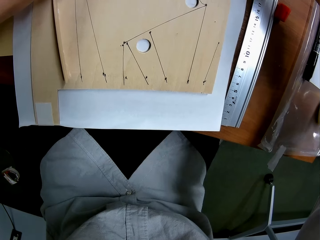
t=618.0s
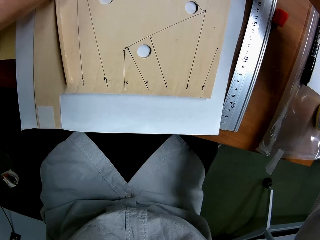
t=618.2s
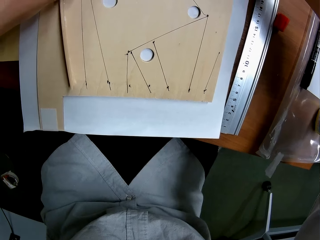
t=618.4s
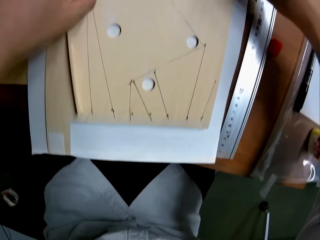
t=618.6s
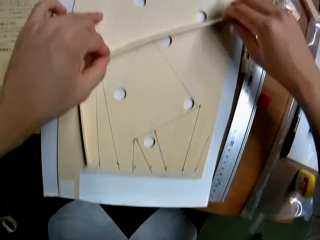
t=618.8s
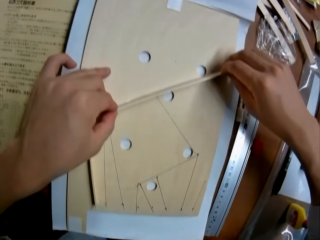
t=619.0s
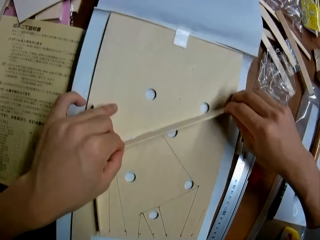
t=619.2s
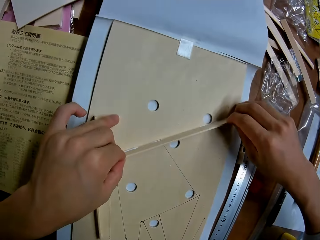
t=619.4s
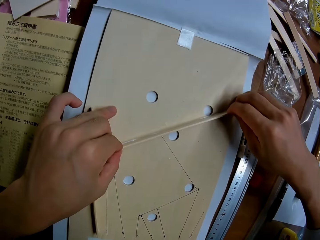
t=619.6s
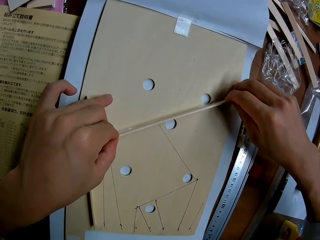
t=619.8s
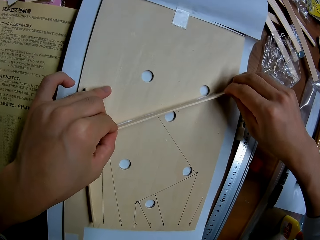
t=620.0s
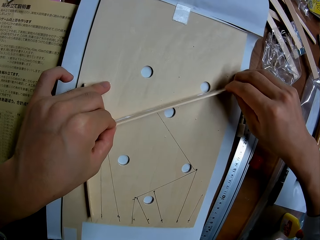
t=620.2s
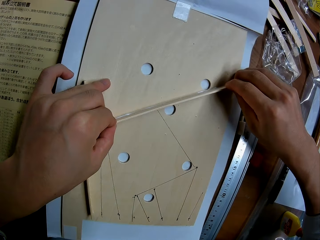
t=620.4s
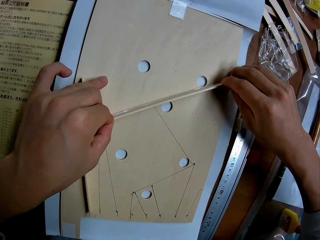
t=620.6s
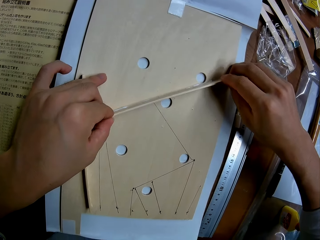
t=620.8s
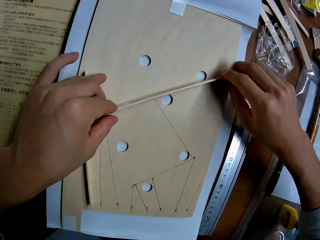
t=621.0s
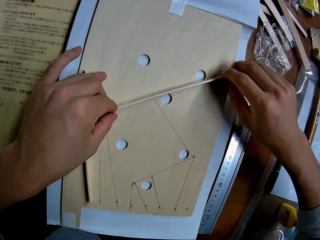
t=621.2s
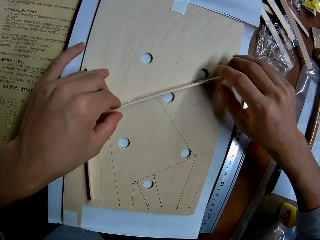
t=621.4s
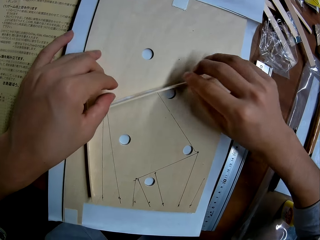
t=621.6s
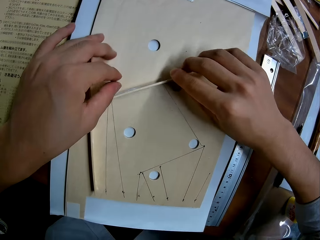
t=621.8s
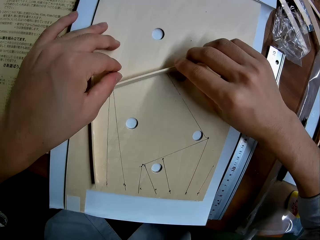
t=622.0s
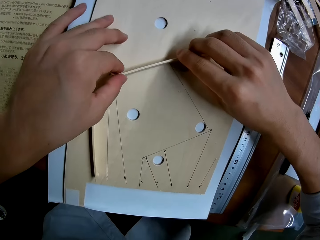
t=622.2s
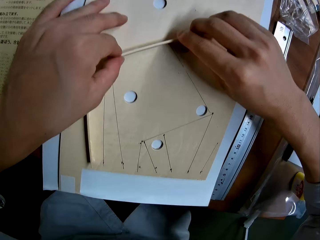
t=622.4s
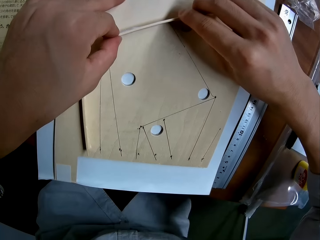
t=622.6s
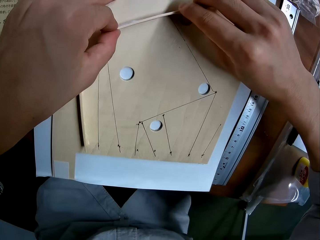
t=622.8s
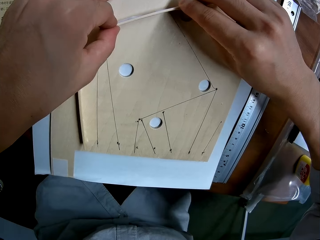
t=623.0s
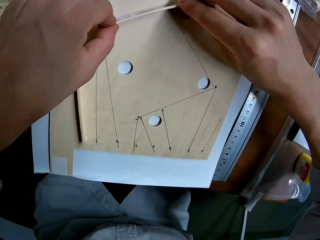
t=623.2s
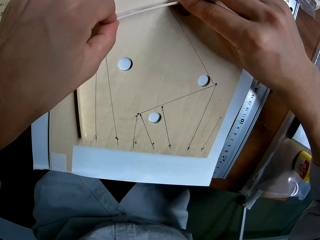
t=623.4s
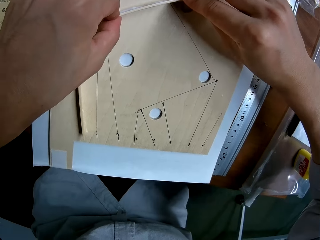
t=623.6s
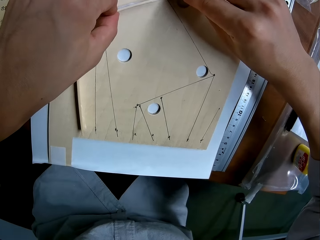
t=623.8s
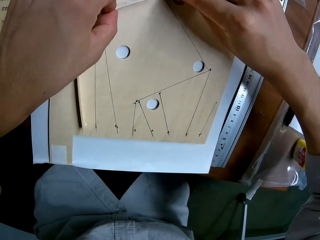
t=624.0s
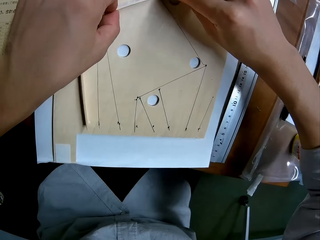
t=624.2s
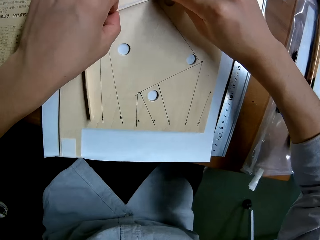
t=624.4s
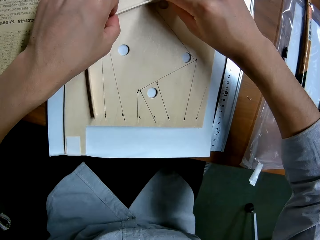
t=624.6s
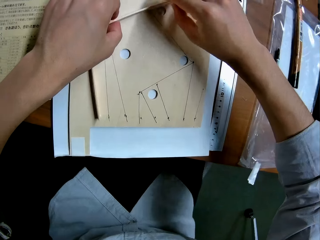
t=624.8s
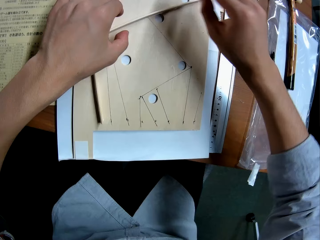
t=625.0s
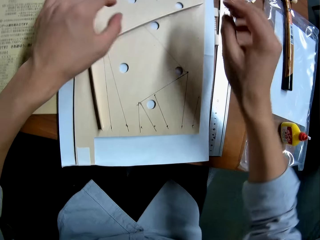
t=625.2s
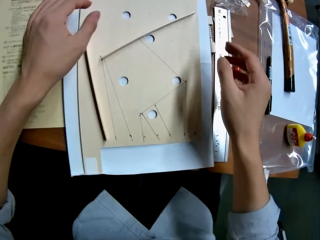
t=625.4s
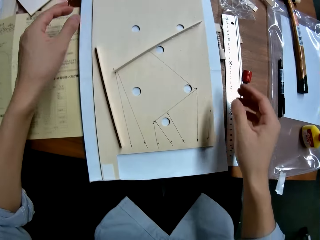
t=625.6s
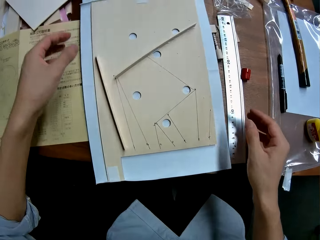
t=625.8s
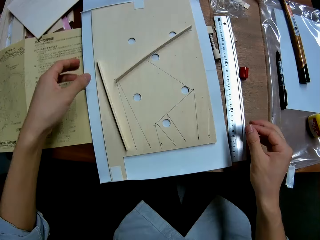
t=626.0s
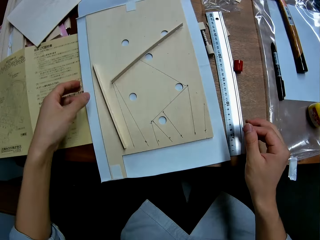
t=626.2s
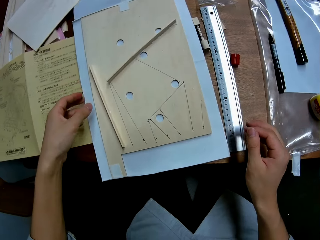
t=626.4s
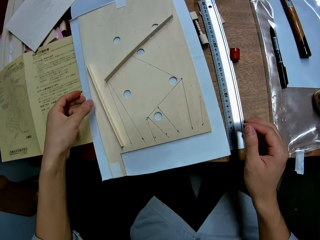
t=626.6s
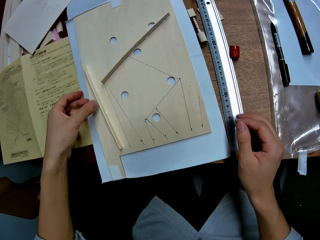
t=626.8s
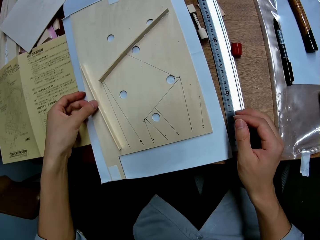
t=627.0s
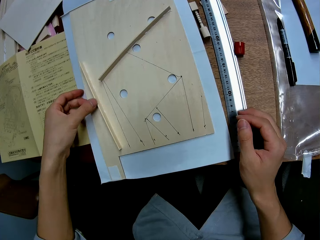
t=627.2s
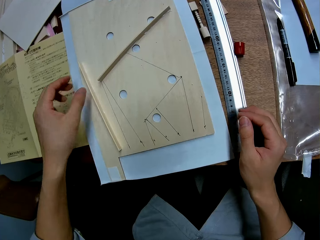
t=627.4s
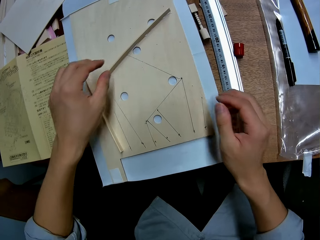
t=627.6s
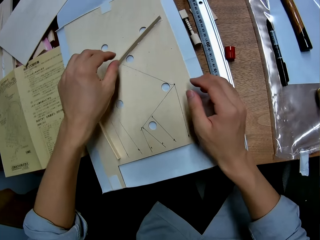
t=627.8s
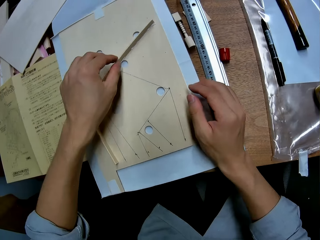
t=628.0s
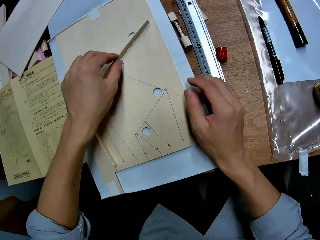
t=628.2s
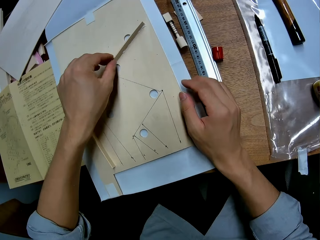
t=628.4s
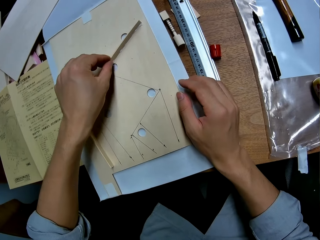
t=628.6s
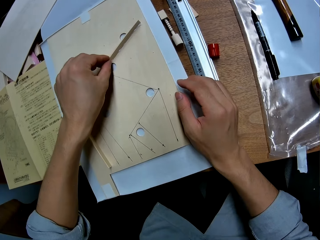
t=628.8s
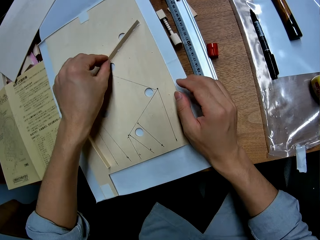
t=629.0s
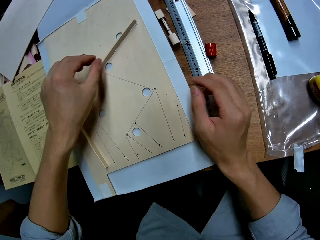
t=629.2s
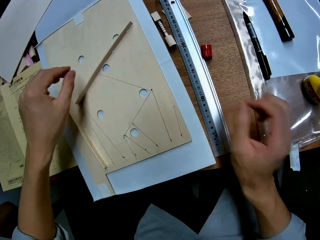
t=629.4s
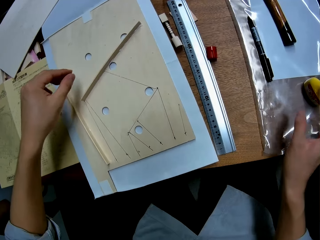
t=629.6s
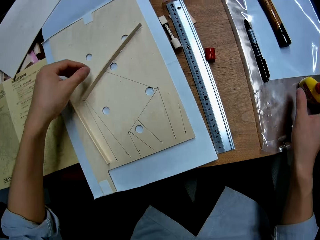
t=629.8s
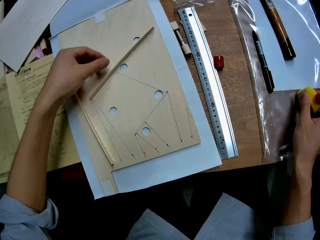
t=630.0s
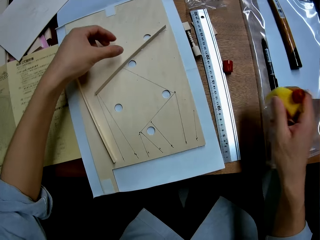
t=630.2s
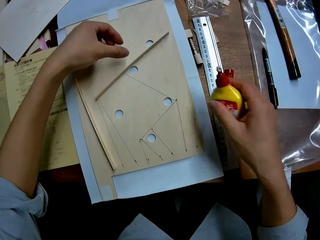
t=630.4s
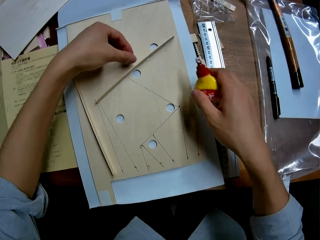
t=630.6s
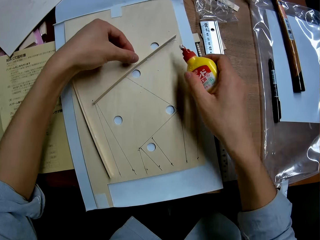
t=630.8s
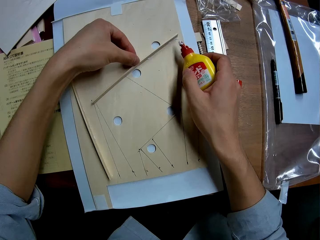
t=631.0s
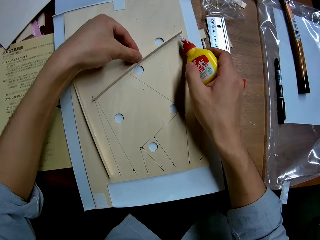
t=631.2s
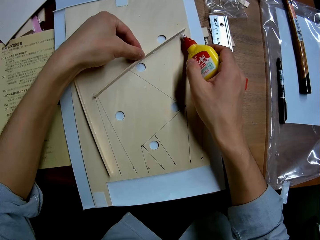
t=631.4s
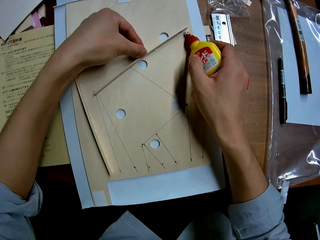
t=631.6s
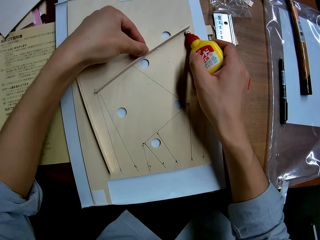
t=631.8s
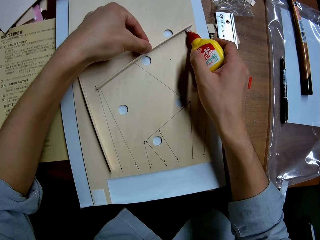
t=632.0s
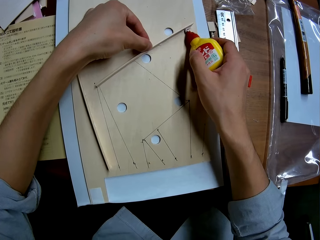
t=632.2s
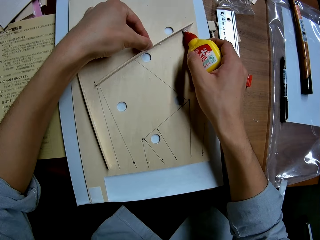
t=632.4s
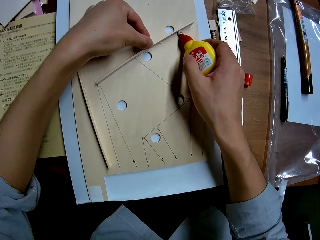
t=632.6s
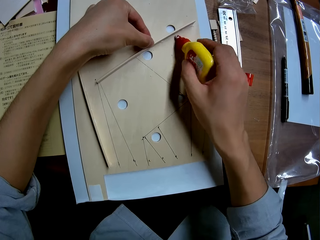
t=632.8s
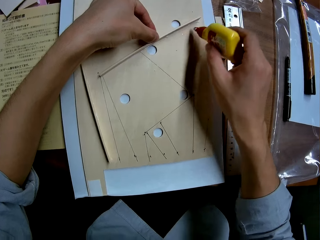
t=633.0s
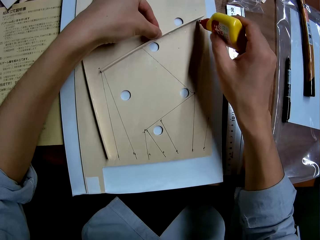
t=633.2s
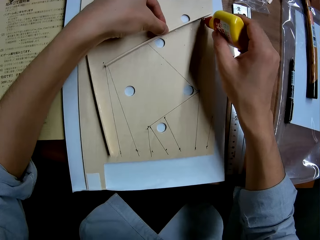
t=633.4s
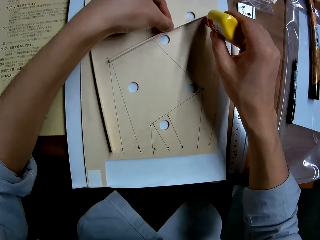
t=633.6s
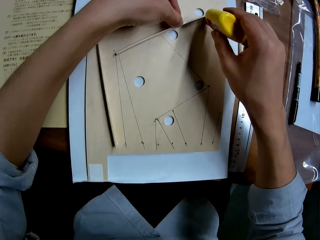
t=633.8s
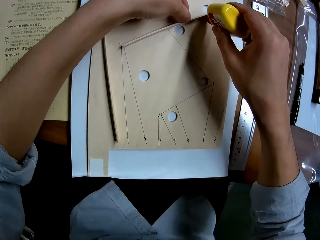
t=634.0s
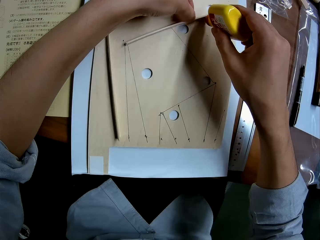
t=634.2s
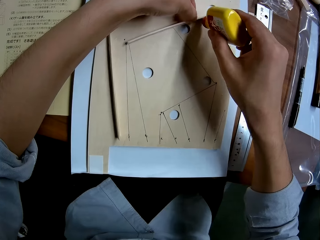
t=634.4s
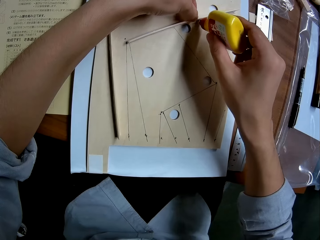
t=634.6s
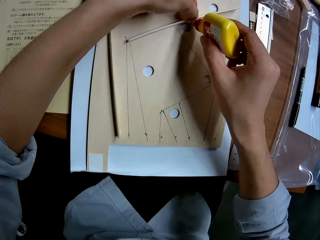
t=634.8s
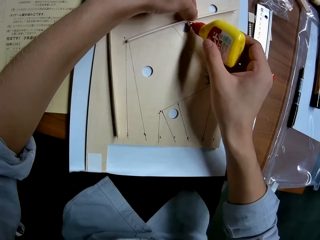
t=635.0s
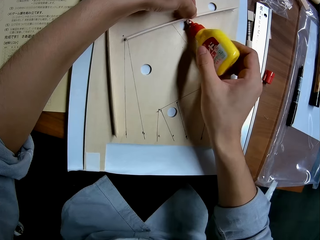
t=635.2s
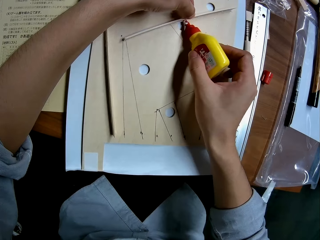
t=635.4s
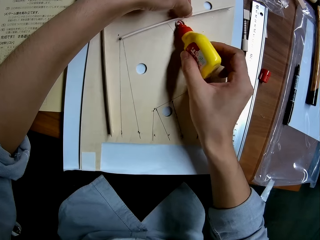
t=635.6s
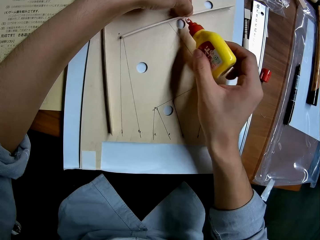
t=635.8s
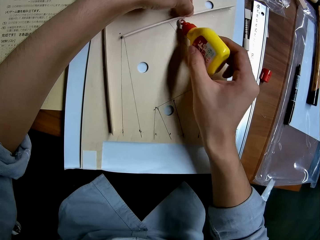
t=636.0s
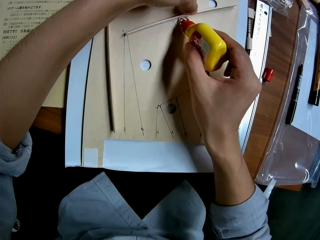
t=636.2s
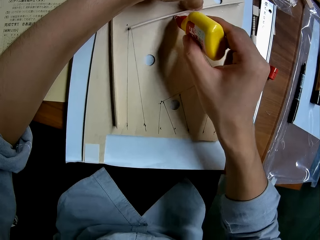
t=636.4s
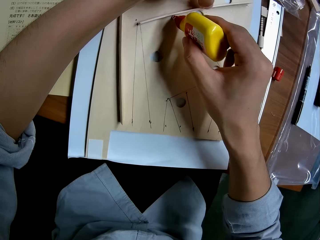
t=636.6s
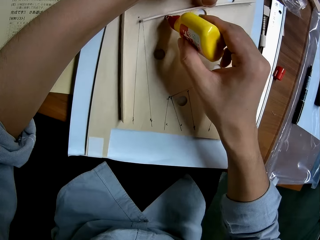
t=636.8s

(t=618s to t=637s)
The camera wearer attaches the piece of wood in his right hand to the wooden slab on the table. He stops putting the piece of cardboard on the pinball board. He puts the piece of cardboard on the pinball board. He picks up the bottle of glue from the table with his right hand. He applies glue to the wooden slab on the table with the glue in his right hand.

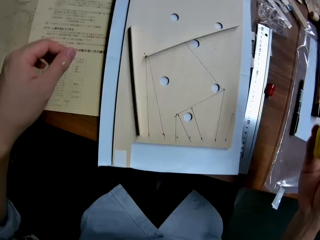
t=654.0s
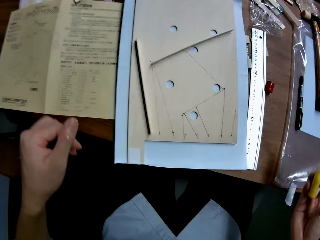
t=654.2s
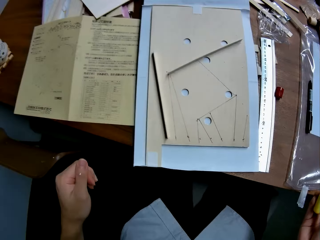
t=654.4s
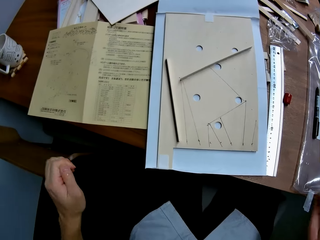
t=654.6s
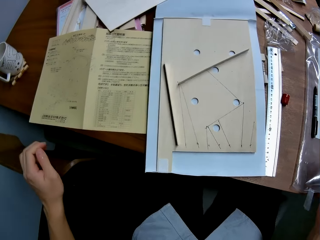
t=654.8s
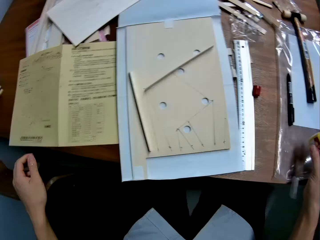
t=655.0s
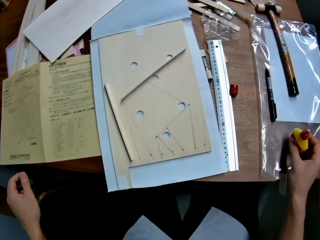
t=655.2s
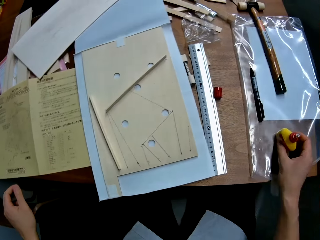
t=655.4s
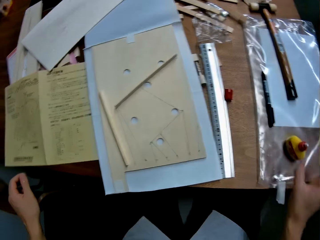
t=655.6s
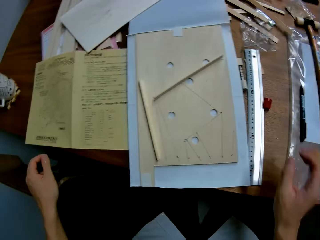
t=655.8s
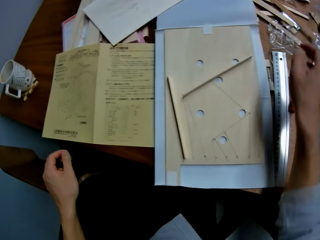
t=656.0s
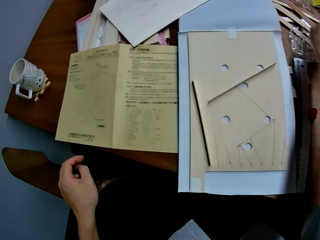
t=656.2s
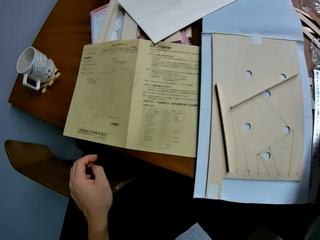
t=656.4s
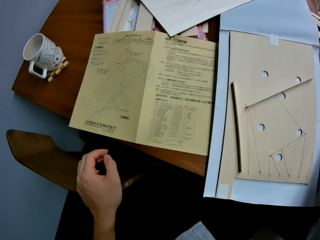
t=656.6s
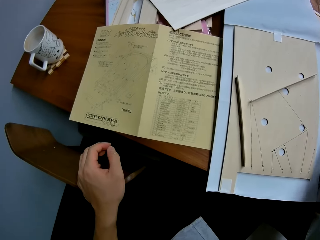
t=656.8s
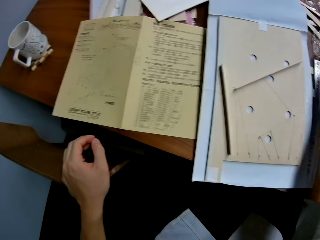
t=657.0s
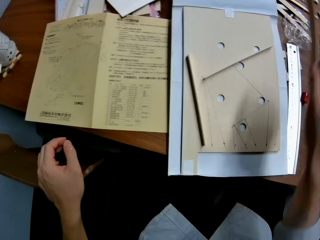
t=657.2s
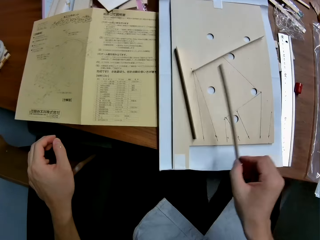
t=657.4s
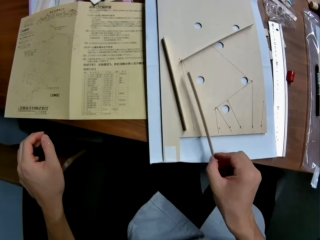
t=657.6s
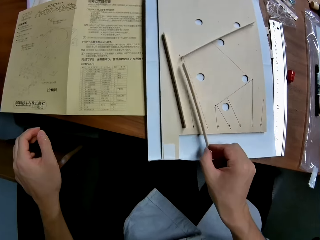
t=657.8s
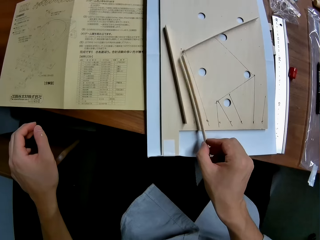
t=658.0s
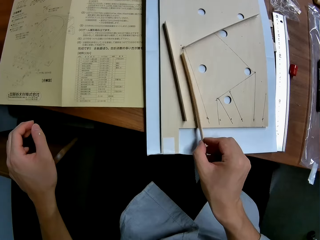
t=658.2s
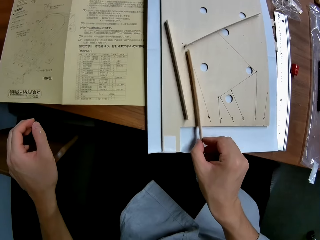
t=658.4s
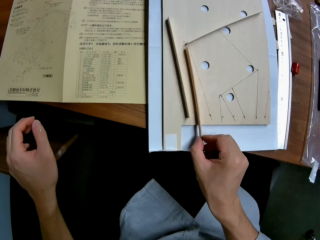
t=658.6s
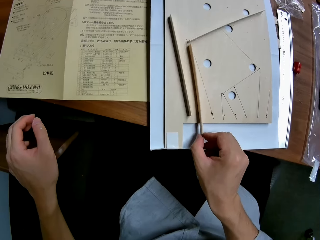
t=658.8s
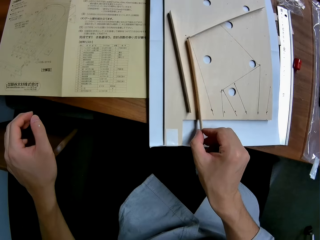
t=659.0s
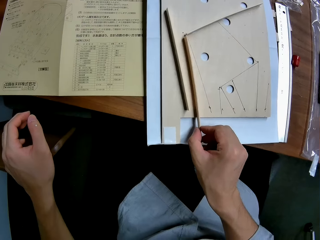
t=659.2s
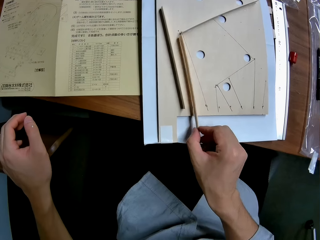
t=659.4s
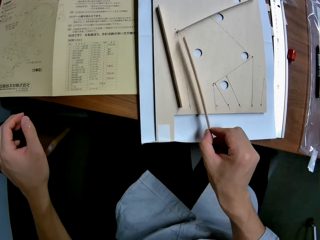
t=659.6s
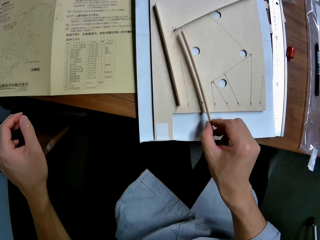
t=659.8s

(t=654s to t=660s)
The camera wearer drops the bottle of glue on the table. He picks up the piece of cardboard on the table. He holds a piece of wood in his right hand. He places the piece of wood on the woodwork on the table.
